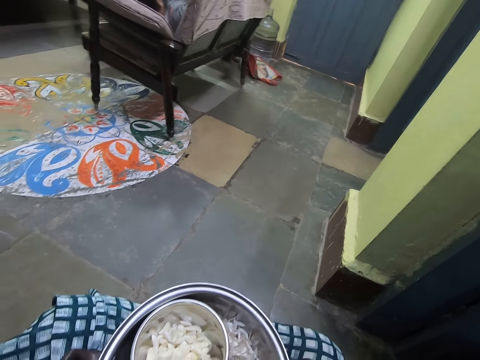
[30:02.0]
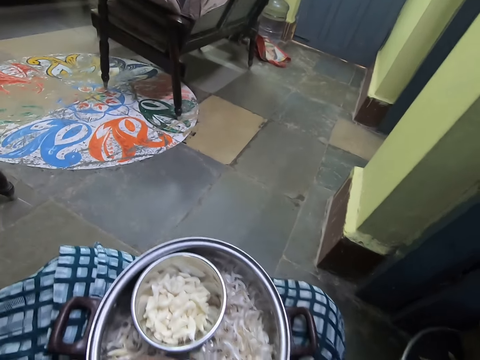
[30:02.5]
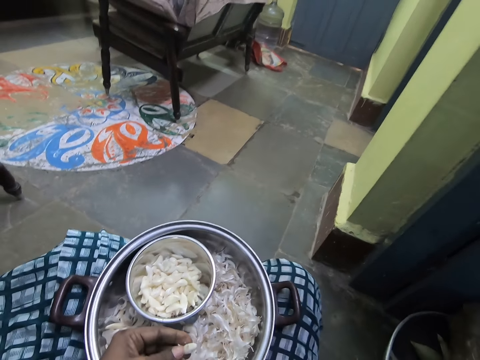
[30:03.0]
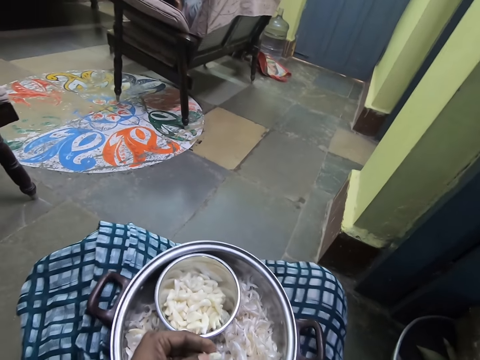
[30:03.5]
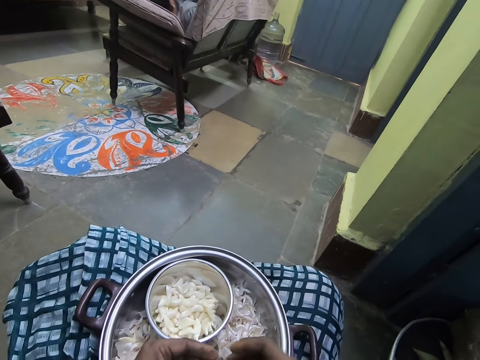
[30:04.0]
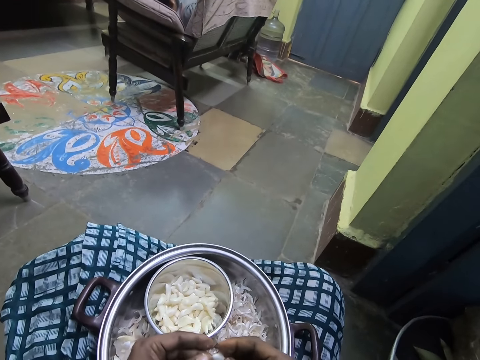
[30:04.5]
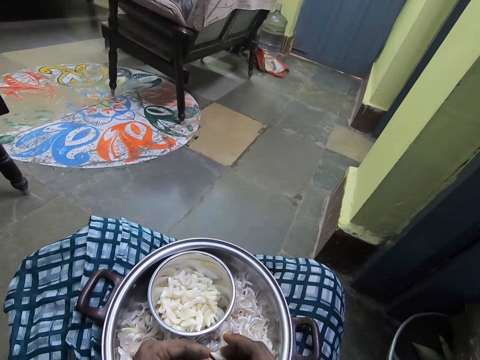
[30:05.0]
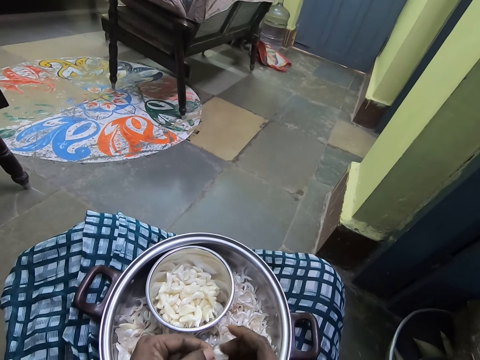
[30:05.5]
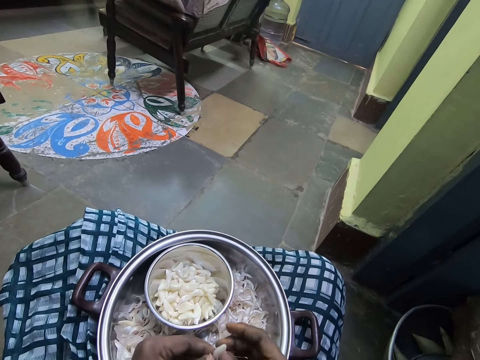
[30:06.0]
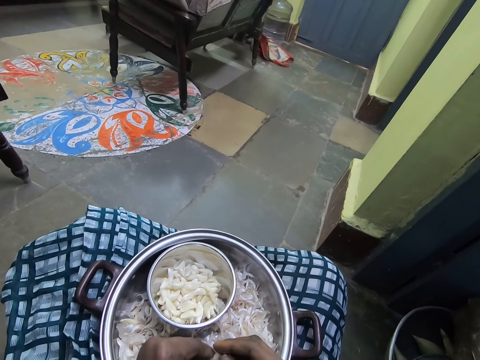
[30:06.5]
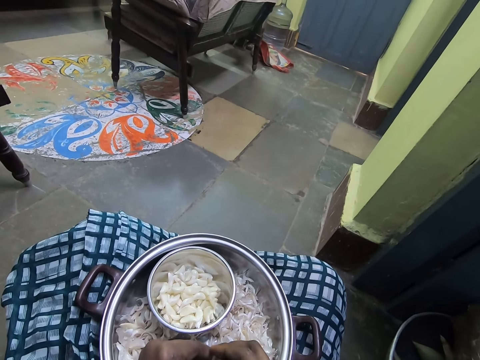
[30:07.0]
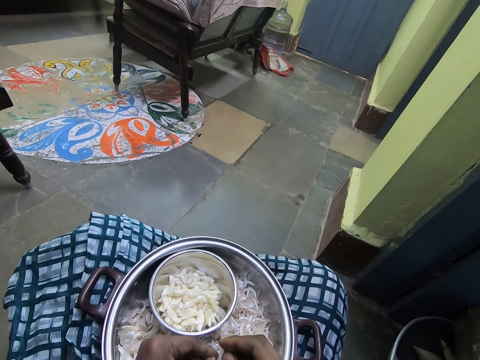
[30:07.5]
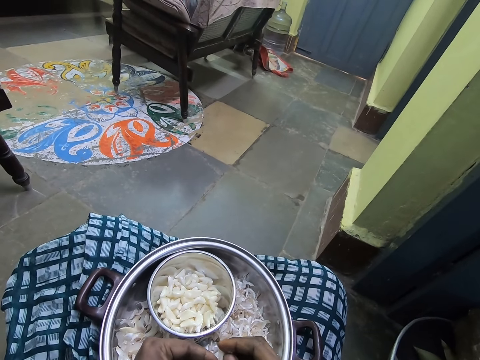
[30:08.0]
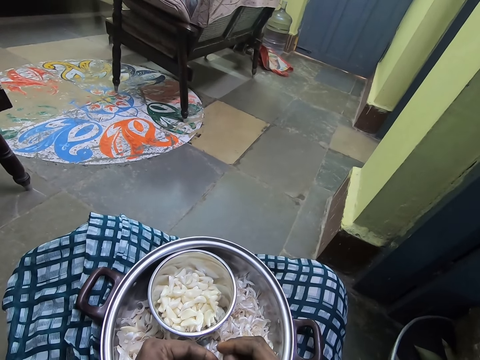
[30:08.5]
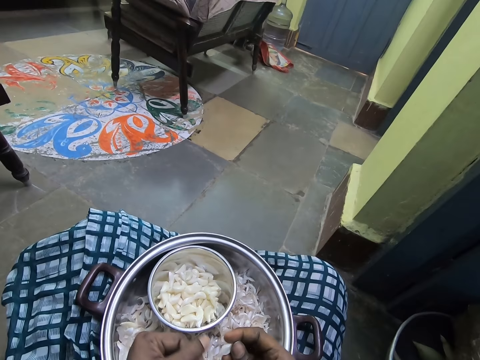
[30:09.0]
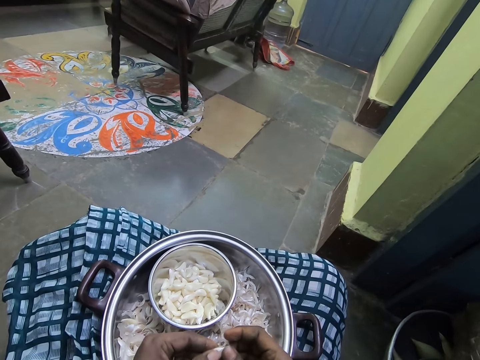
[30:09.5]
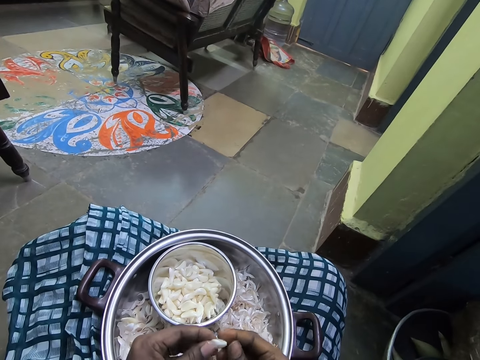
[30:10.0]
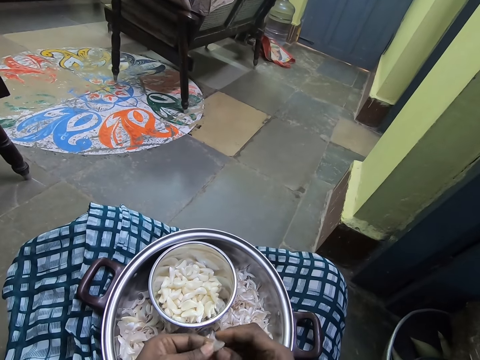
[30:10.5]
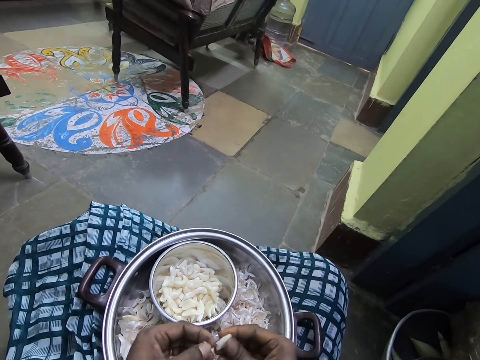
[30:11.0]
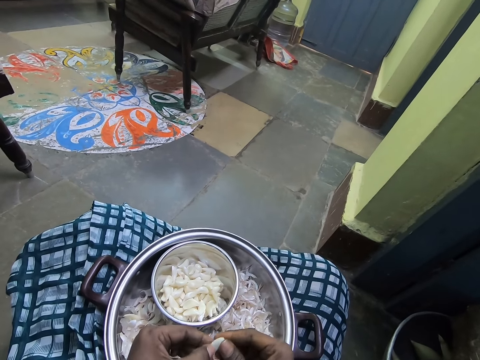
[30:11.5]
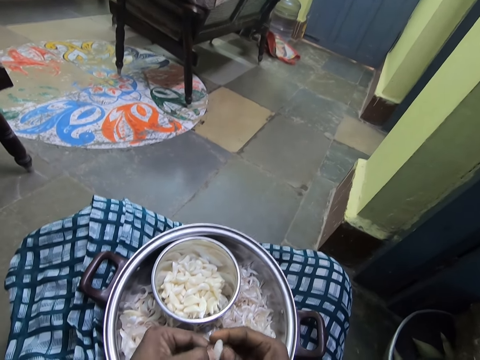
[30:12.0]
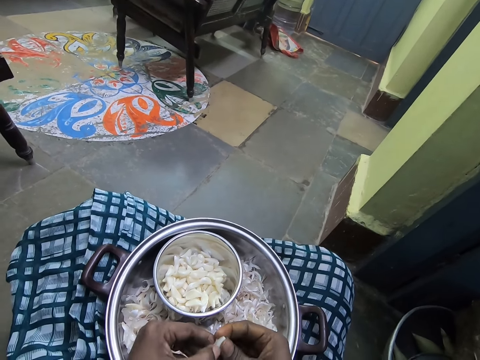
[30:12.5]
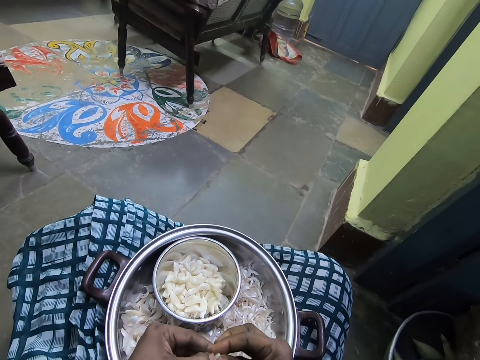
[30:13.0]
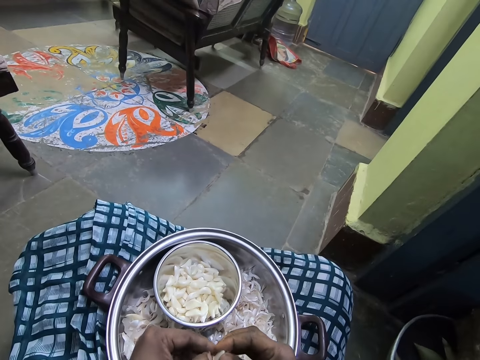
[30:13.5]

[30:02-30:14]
The camera wearer moves the pot with his hand. He peels off the garlic. He drops the garlic peel in the pot. He peels off the garlic.

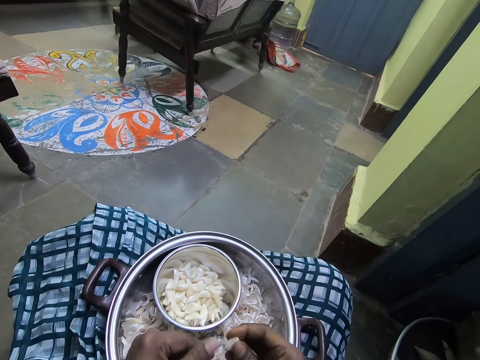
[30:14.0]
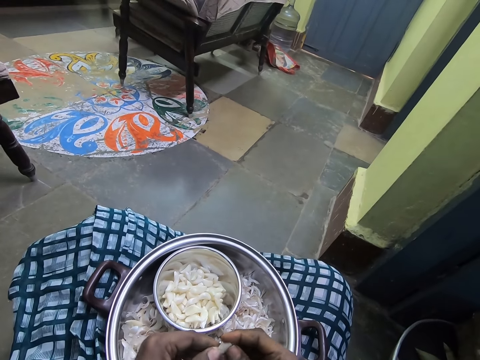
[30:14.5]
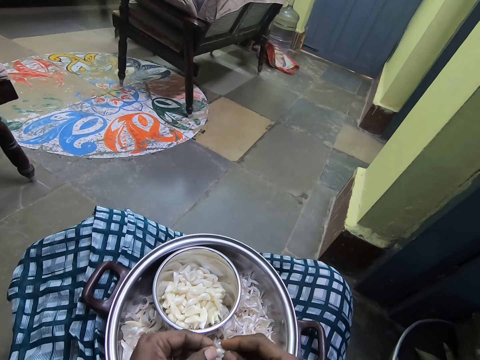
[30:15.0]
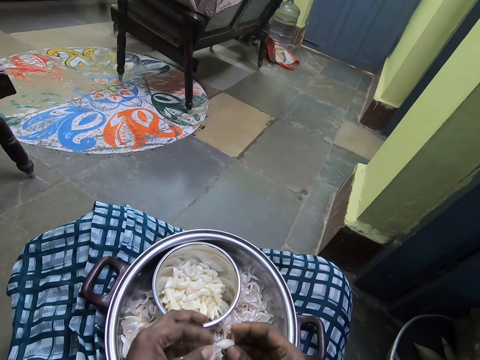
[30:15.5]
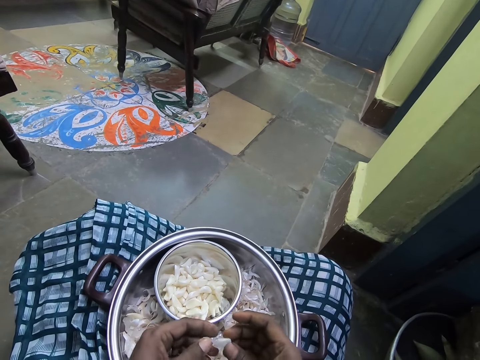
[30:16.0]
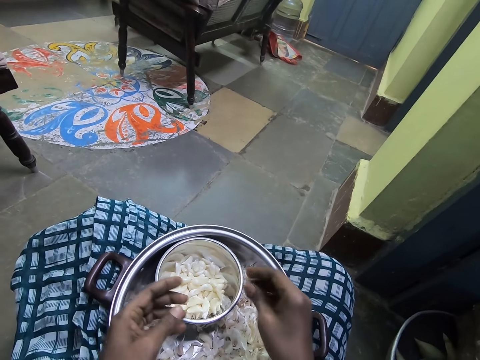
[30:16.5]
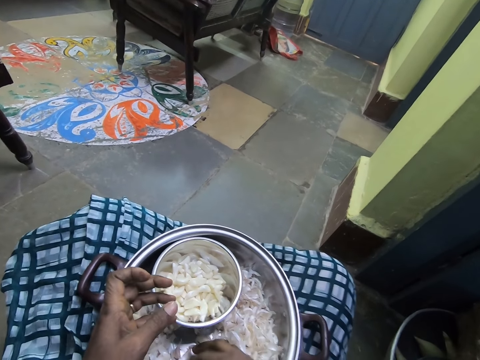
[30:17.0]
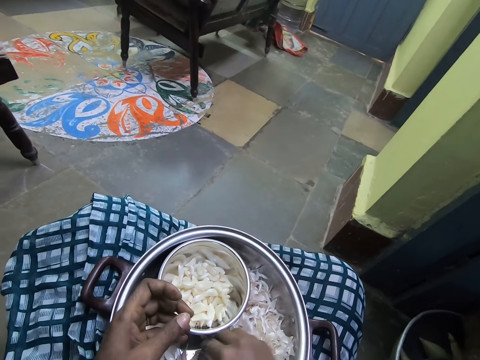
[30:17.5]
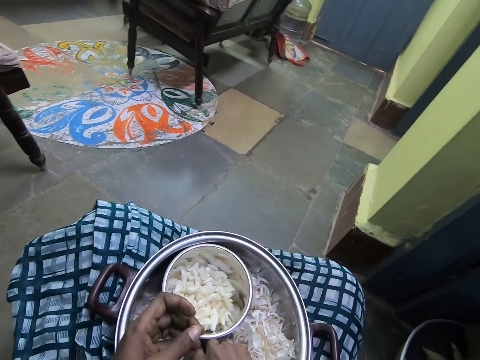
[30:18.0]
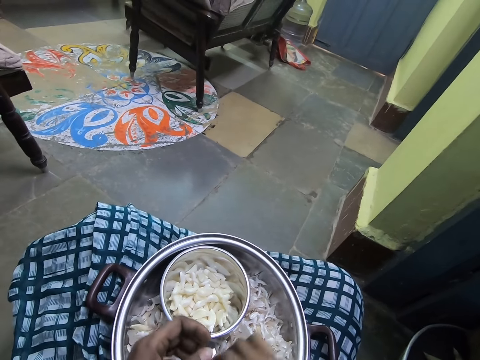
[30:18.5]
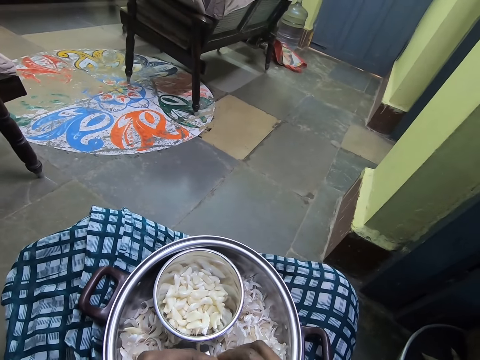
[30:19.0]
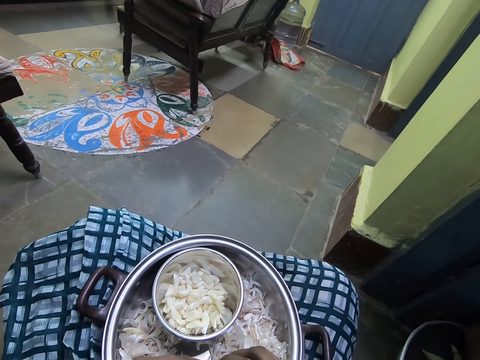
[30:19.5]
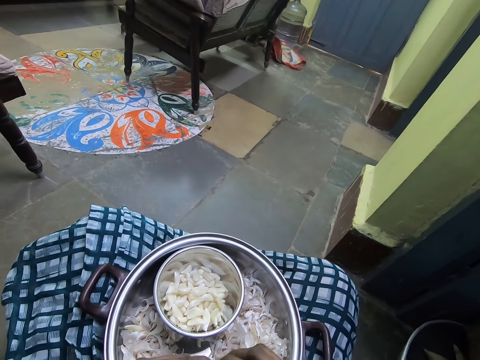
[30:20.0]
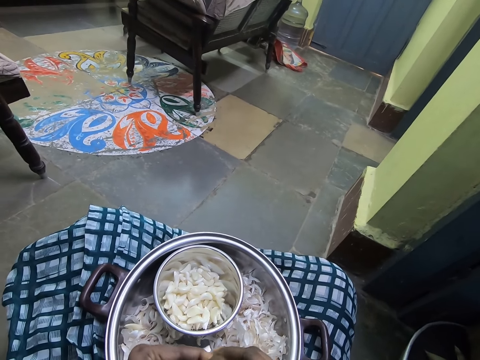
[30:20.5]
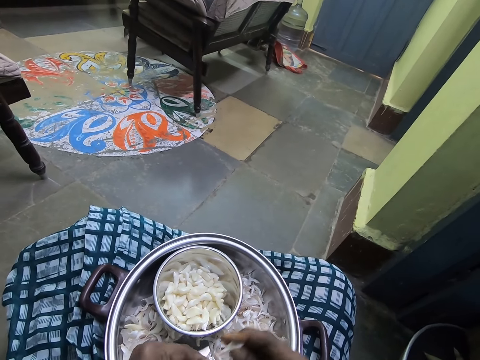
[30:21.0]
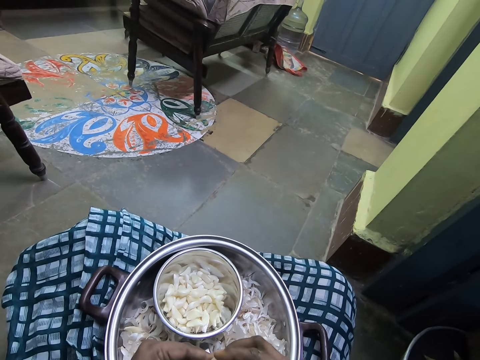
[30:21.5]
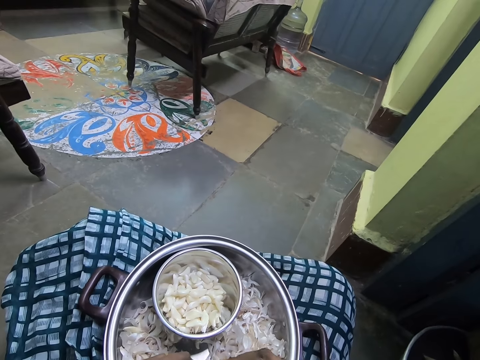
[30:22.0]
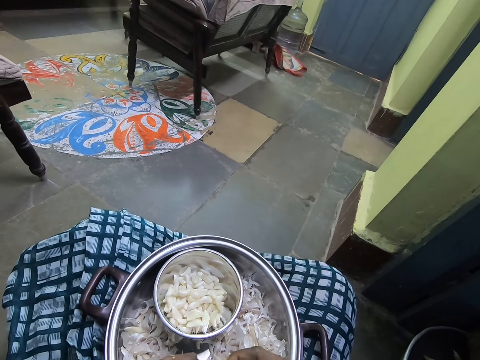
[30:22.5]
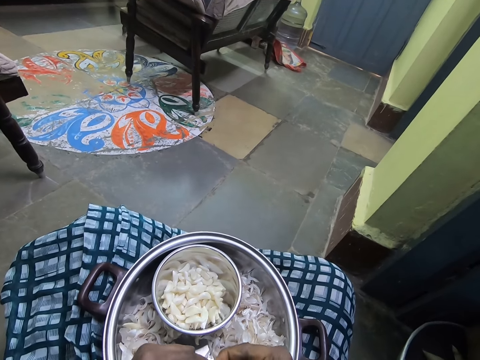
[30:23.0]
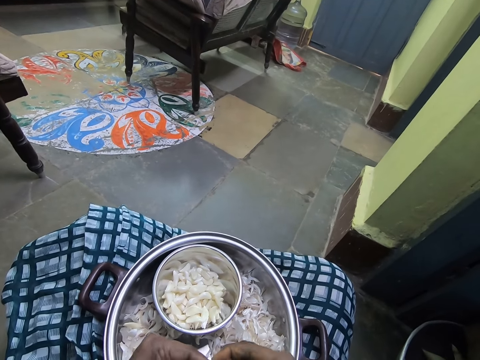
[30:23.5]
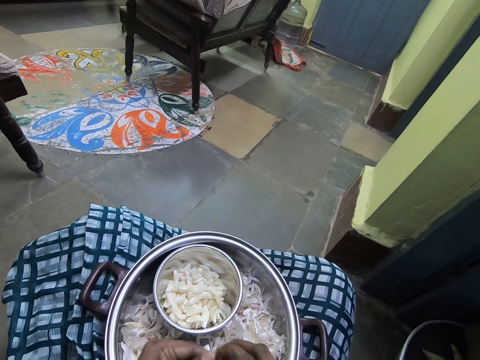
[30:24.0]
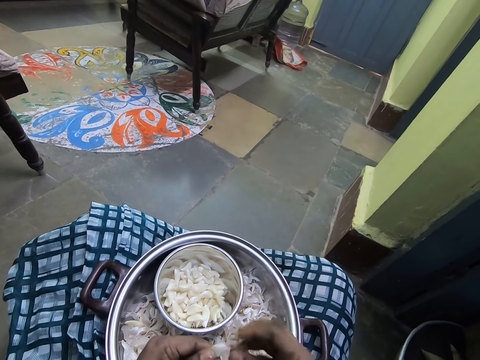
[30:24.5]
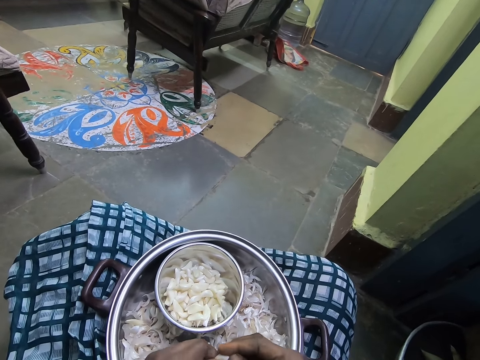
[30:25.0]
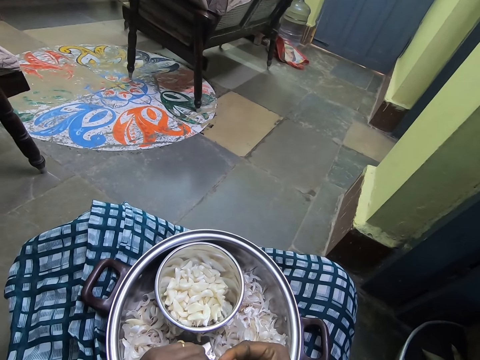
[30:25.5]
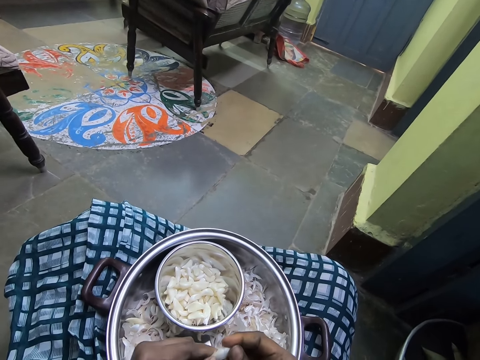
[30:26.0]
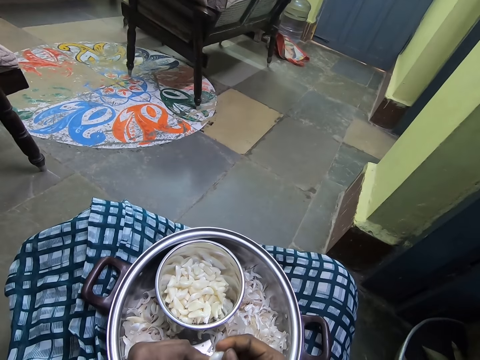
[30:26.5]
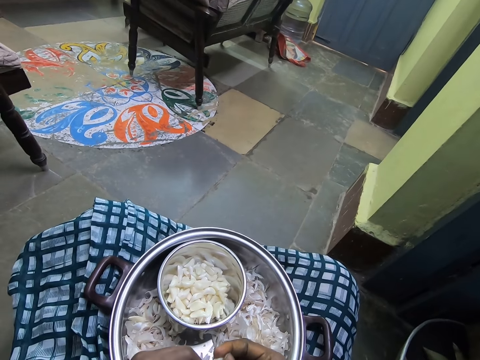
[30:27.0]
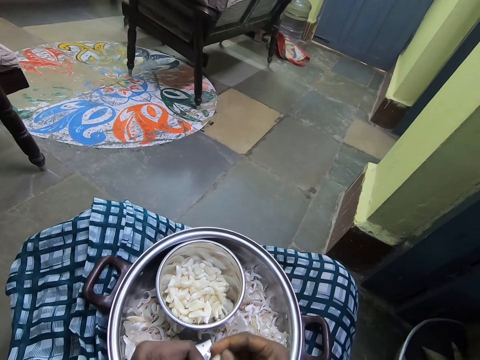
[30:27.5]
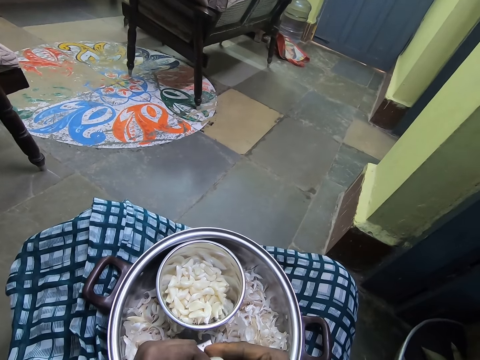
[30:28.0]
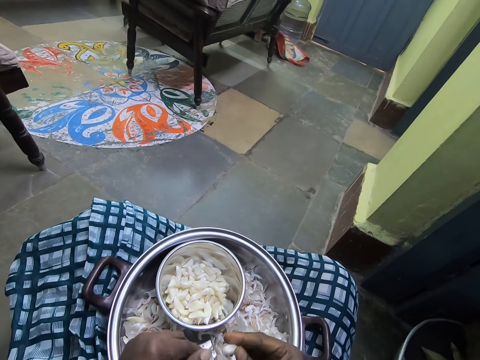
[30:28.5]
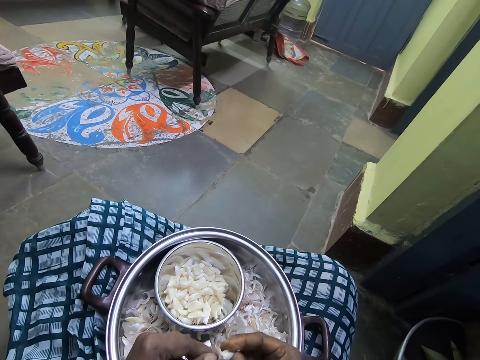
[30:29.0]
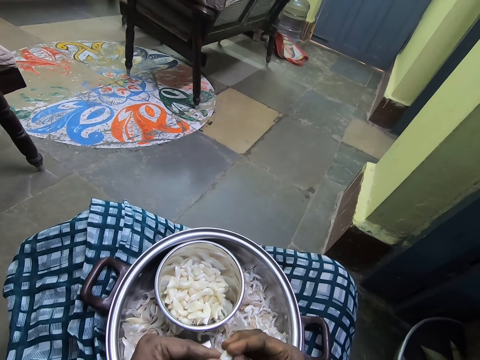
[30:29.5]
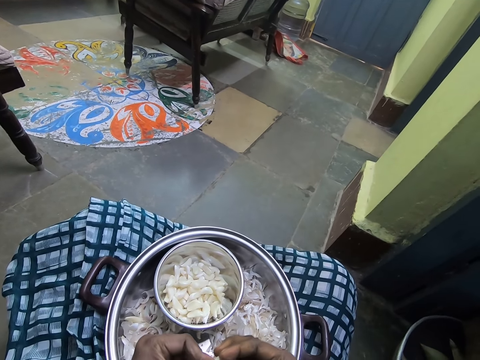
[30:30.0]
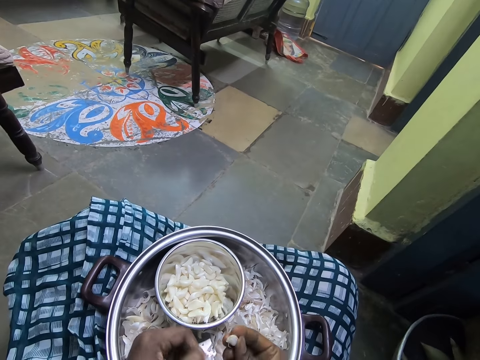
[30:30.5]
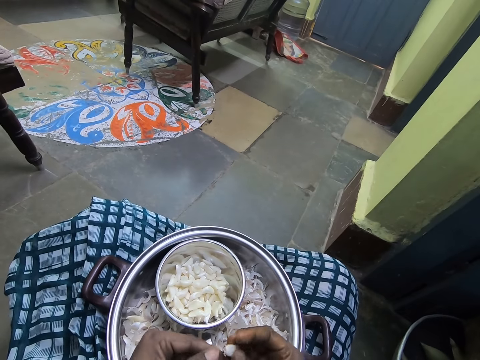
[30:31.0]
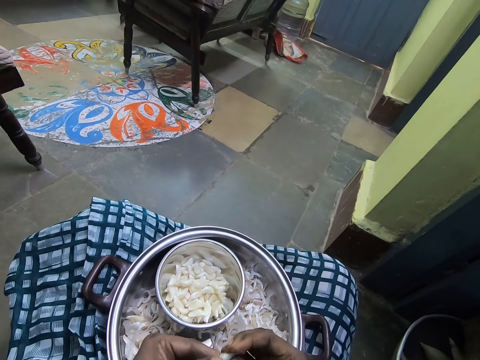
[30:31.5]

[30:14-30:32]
The camera wearer drops the garlic peel in the pot. They peel off the garlic. They place the garlic in the bowl. They pick up the garlic from the pot. They push the garlic peels in the cooking pot. They drop the garlic peel in the pot. They peel off the garlic. They drop the garlic peel in the pot. They peel off the garlic.
